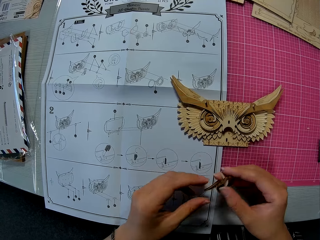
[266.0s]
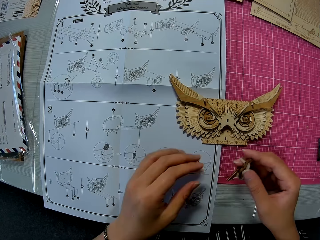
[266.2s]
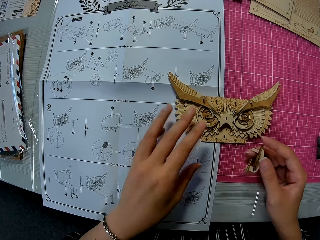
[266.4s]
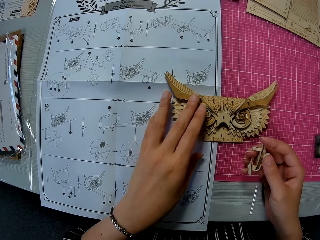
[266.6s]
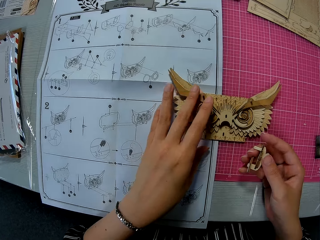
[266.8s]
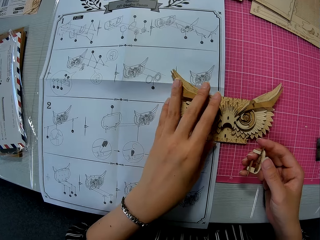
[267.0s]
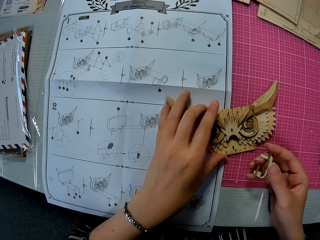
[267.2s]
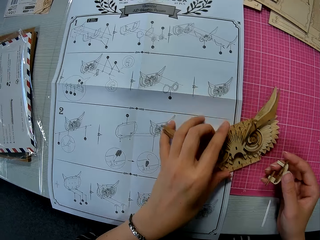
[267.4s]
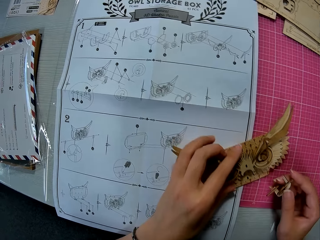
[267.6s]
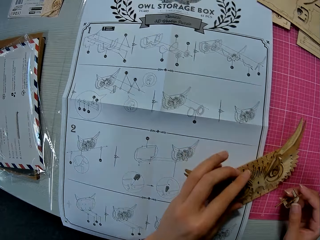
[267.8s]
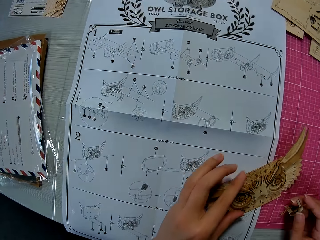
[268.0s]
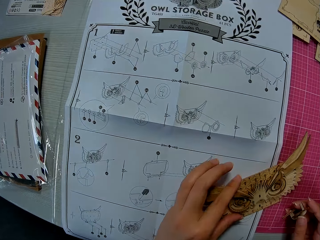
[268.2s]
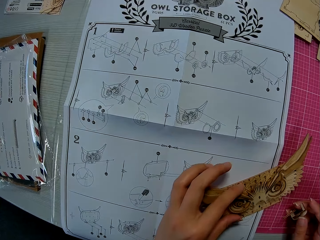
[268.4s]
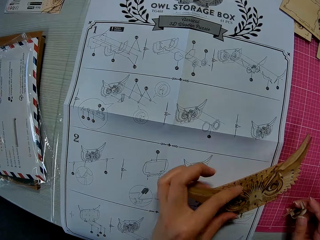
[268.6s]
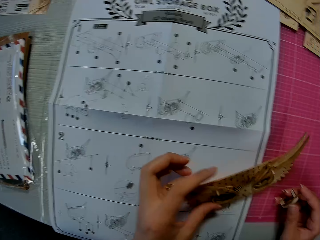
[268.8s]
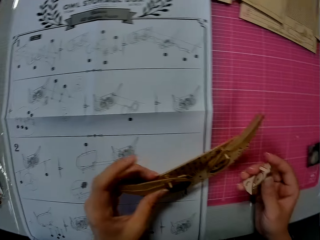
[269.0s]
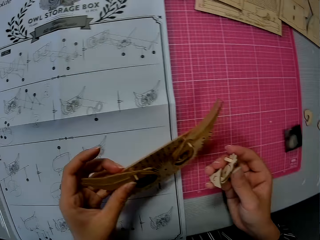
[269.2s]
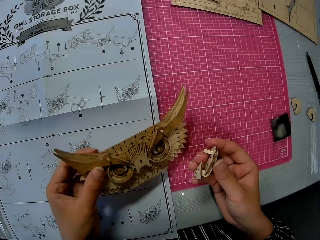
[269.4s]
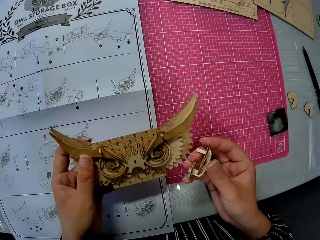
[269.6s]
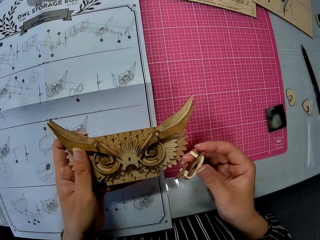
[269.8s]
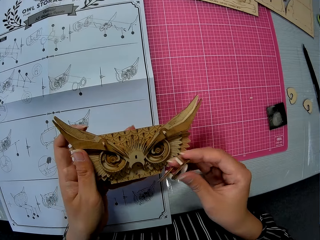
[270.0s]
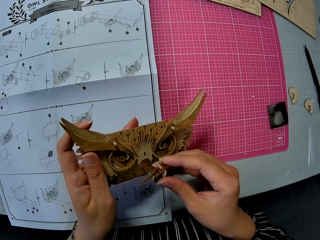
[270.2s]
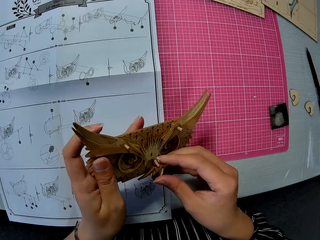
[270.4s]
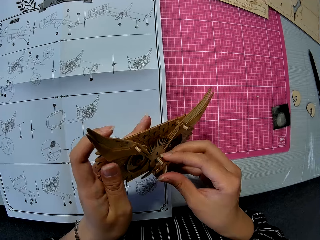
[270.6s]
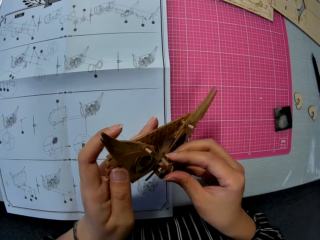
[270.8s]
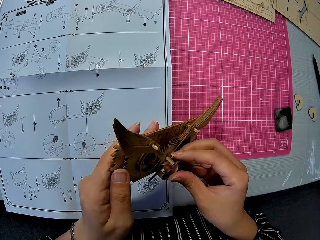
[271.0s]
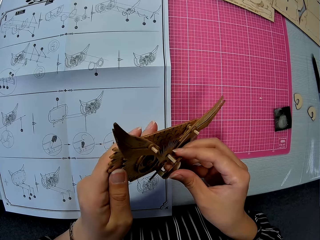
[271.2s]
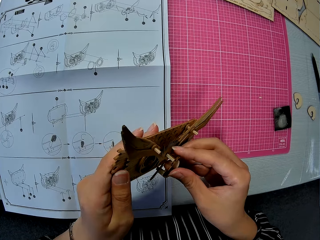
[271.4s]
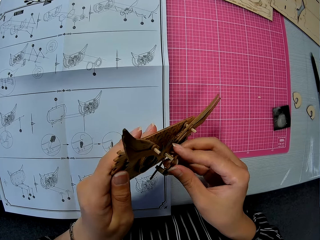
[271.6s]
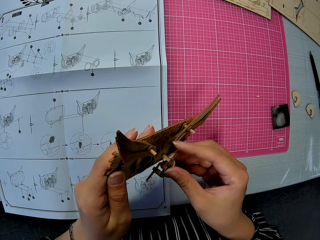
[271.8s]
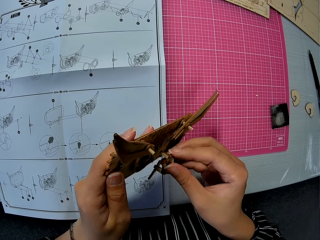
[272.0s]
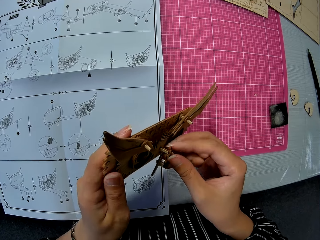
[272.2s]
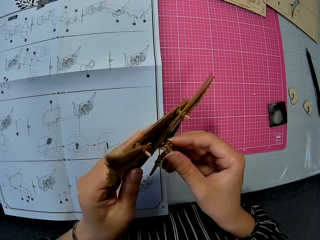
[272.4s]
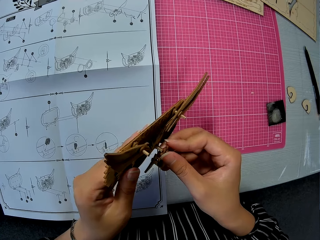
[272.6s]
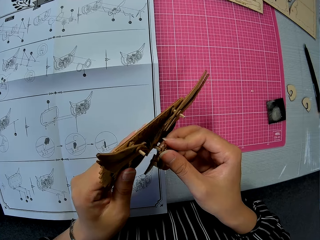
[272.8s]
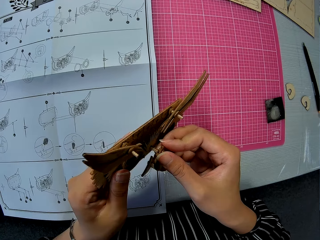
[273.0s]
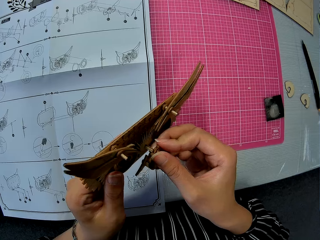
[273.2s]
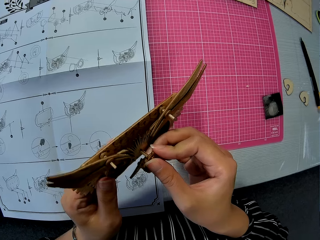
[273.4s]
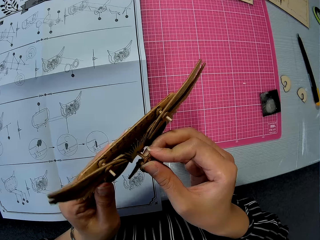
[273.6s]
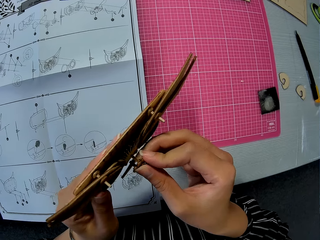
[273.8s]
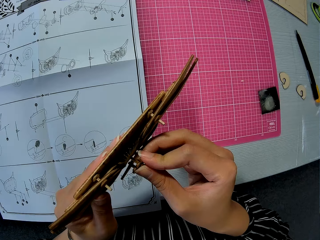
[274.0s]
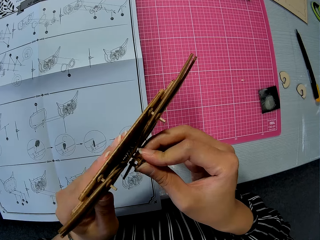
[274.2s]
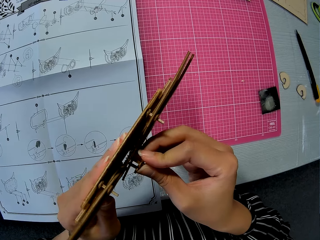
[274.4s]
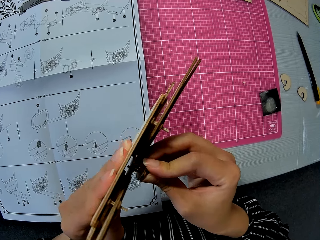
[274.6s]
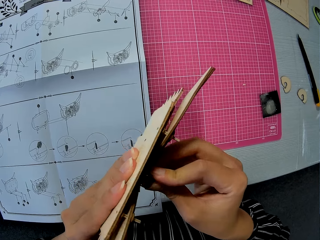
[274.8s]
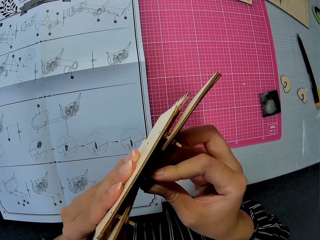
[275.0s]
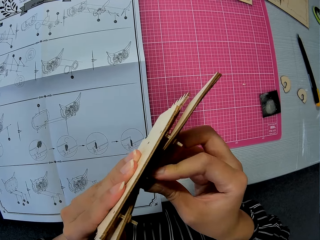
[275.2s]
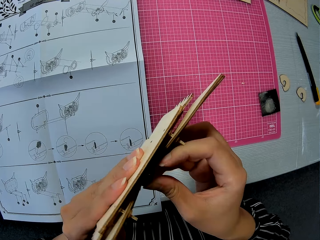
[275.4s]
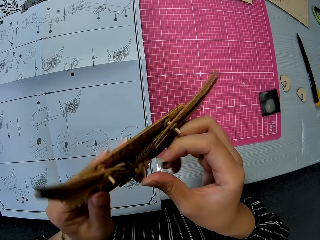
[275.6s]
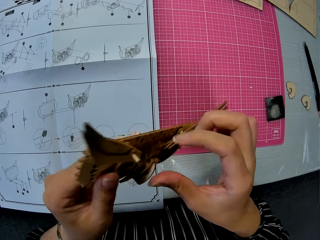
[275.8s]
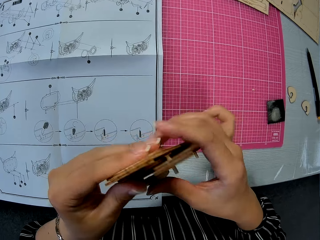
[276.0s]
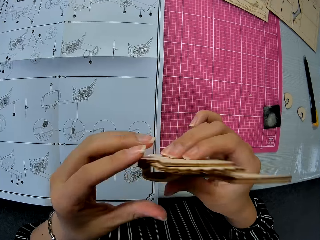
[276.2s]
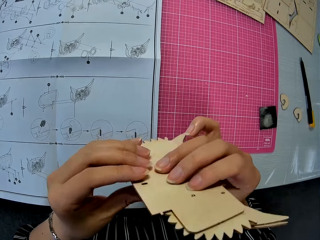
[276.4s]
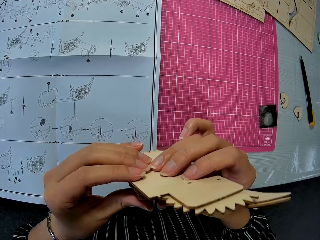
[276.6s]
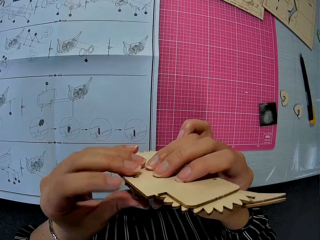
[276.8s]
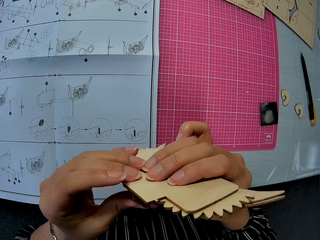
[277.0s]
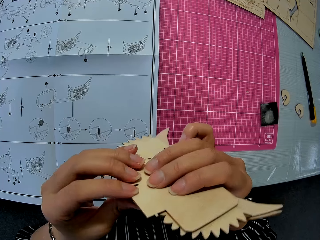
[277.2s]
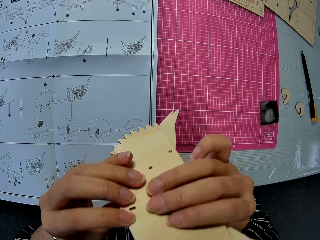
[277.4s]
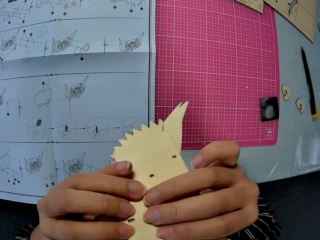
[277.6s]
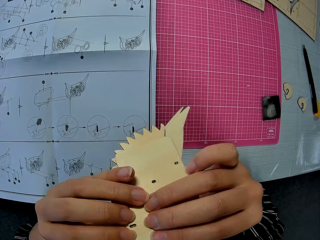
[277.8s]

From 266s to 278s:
The camera wearer picks up the wooden mechanical model or piece of owl storage box from the table with her left hand. She moves her hand. She lifts the piece of owl storage box. She fixes the wooden puzzle piece to the wooden mechanical model. She turns the piece of owl storage box. She turns it again.

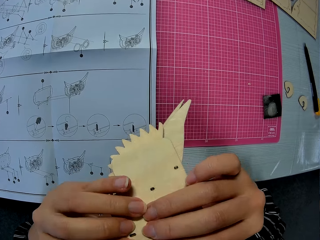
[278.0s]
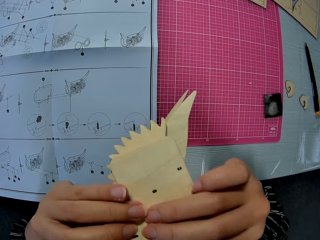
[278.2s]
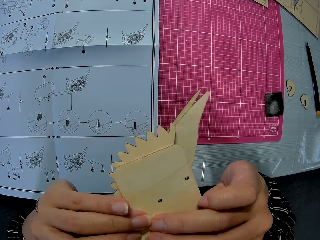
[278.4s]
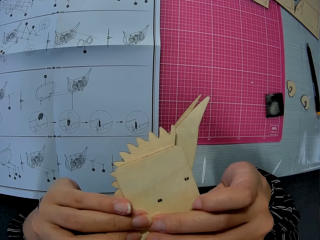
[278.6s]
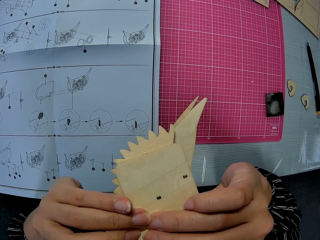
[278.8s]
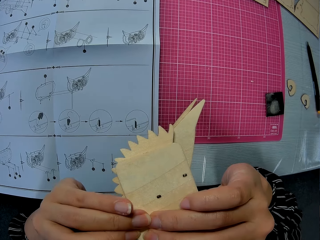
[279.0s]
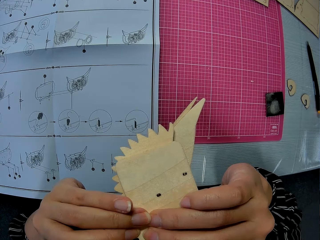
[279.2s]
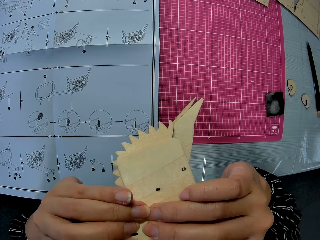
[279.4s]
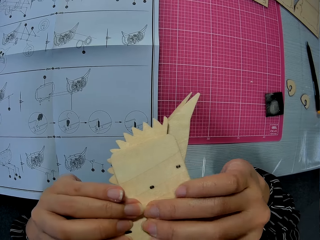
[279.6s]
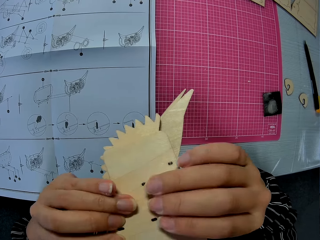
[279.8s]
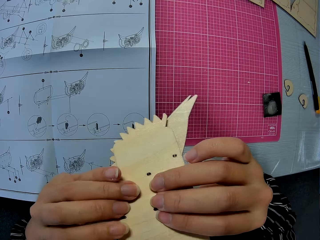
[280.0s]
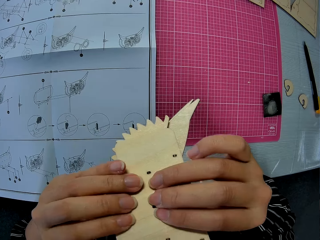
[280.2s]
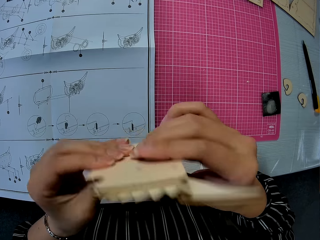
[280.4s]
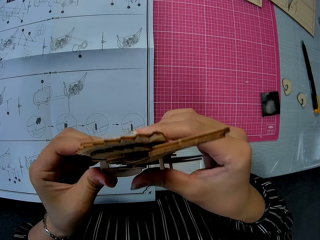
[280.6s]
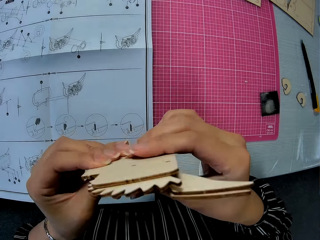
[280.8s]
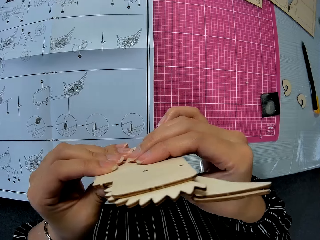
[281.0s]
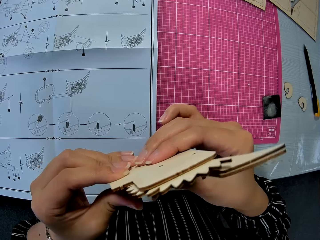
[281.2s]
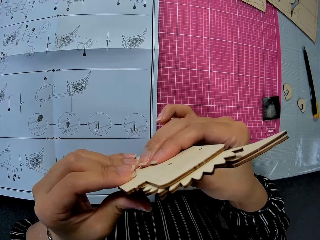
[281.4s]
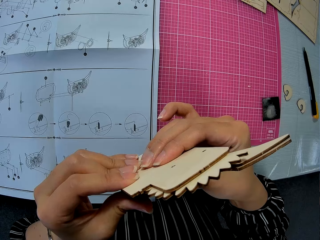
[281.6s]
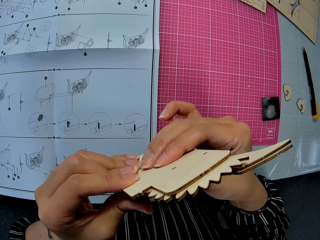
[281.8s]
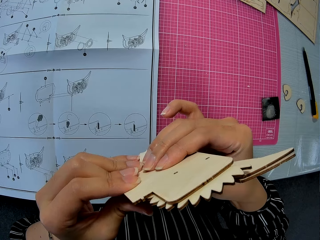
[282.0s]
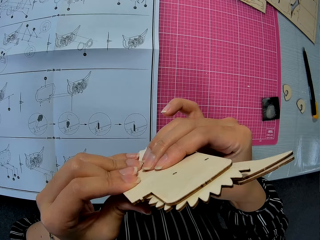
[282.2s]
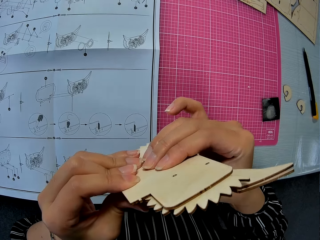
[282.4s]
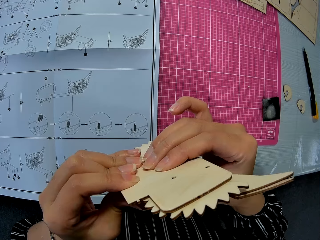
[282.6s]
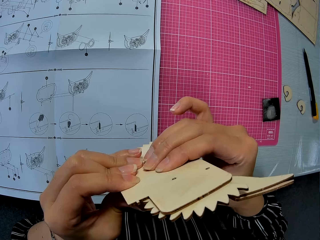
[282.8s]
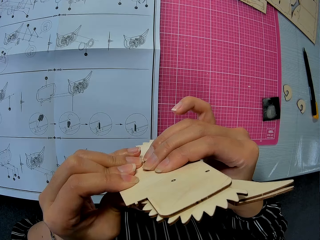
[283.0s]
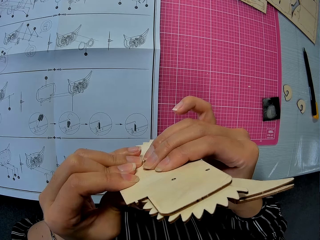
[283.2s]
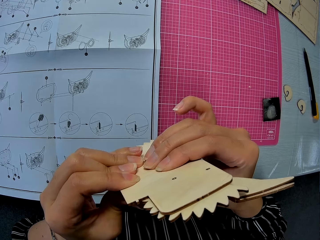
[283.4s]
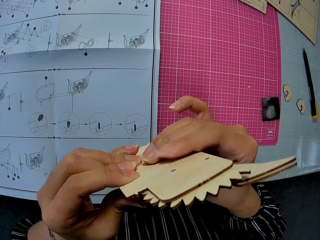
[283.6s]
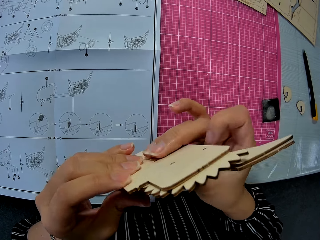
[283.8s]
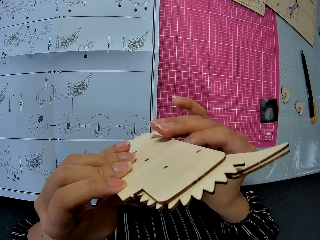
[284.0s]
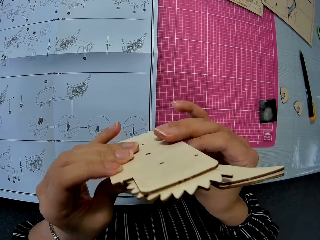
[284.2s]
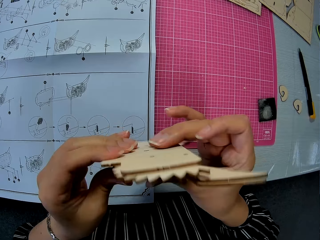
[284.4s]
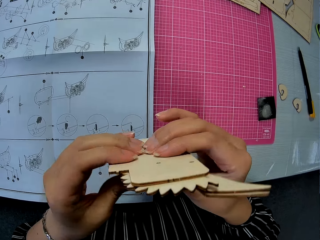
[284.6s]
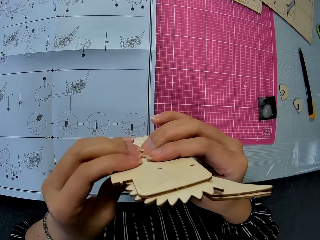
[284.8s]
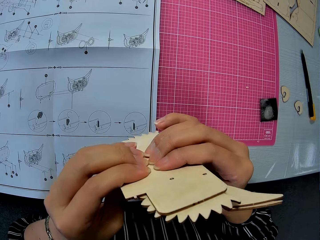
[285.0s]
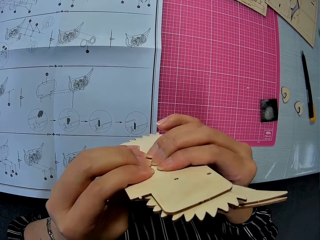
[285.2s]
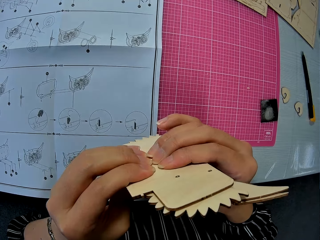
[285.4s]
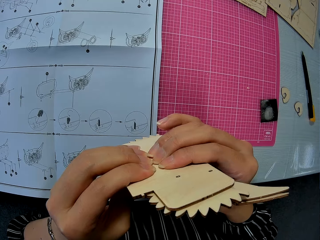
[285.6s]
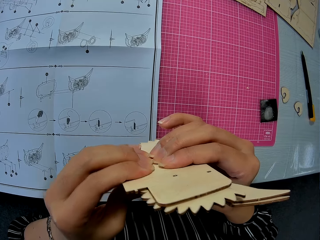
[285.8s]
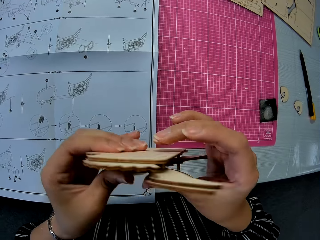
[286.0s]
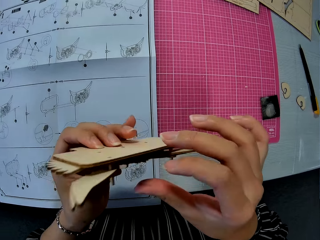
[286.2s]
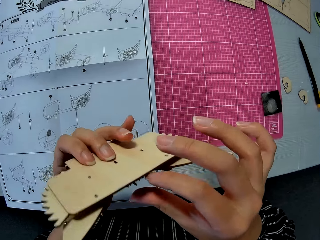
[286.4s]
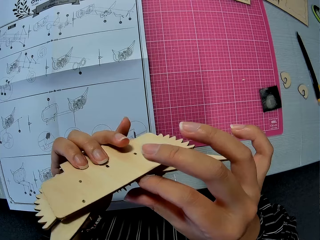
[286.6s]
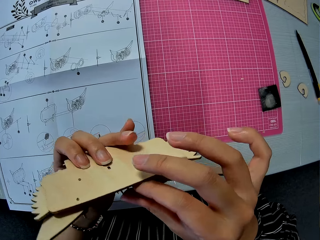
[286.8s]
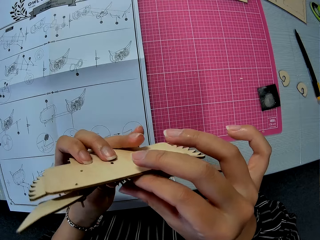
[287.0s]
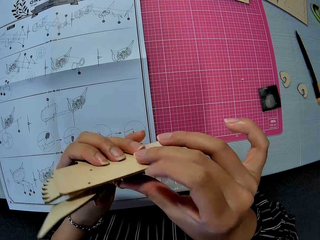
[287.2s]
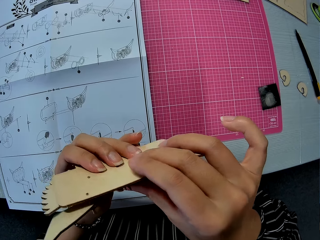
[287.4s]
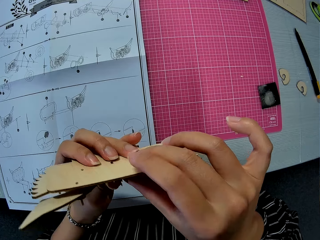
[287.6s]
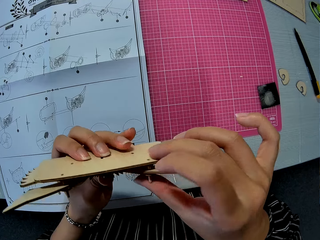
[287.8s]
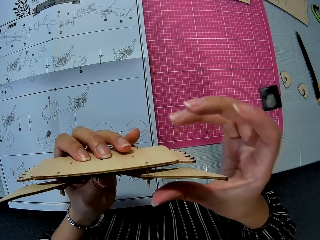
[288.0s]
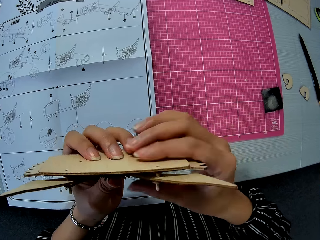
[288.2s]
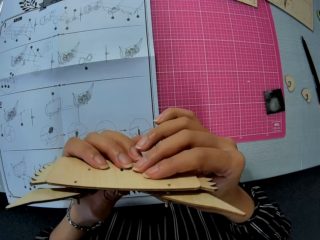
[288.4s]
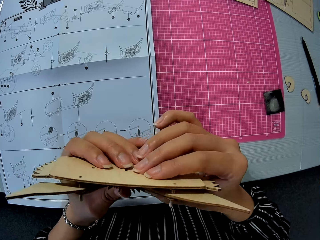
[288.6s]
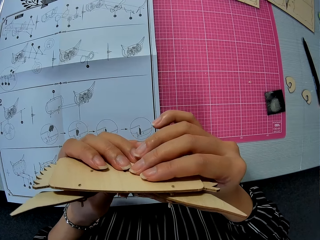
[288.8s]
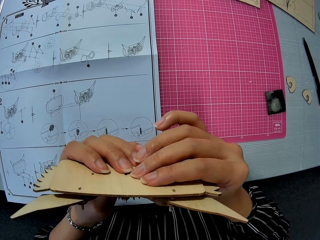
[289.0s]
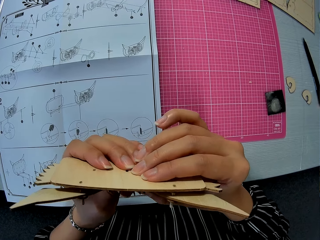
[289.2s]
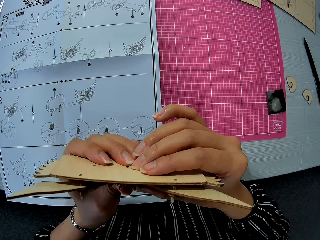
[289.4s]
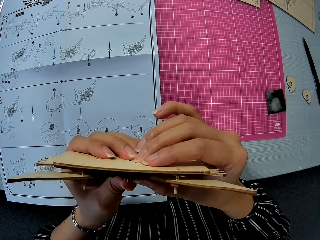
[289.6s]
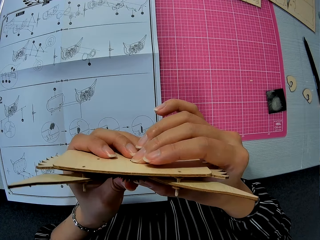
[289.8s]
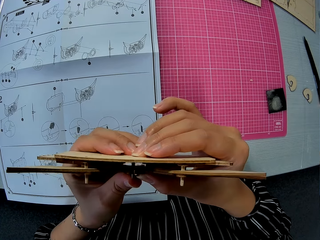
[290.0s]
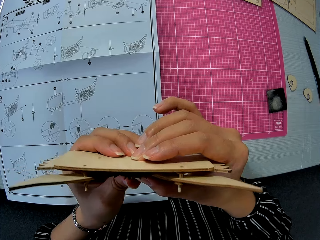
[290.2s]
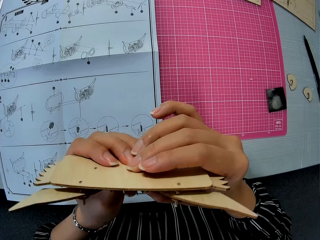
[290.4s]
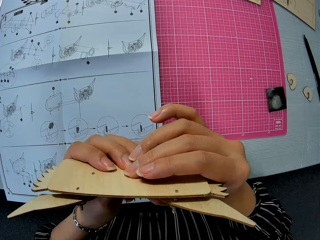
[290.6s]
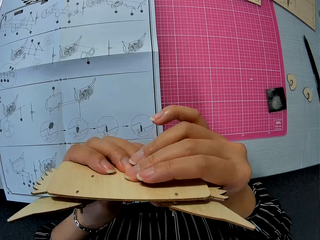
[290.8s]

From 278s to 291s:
The camera wearer holds a piece of owl storage box and turns the piece of owl storage box. They hold the piece of owl storage box.
